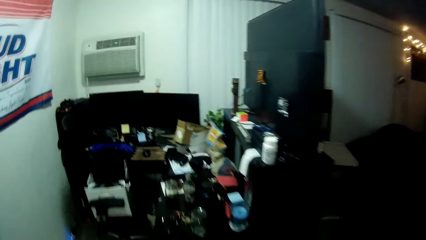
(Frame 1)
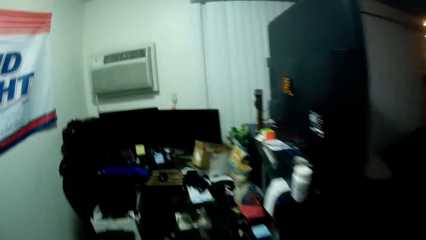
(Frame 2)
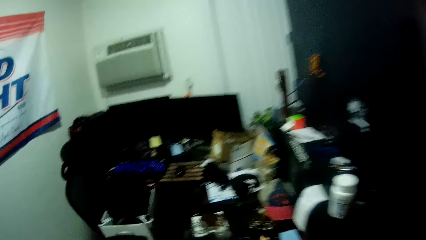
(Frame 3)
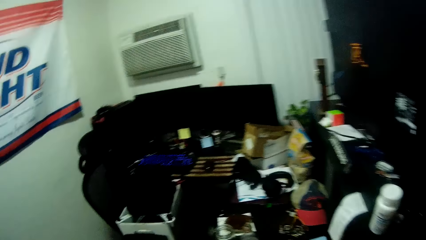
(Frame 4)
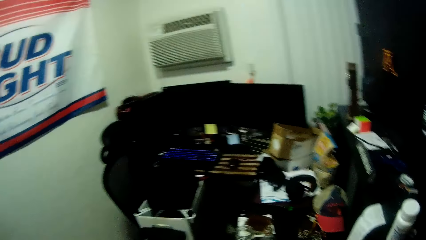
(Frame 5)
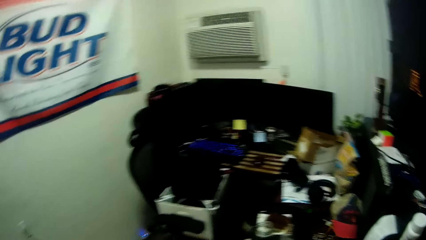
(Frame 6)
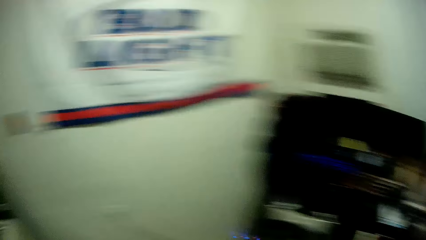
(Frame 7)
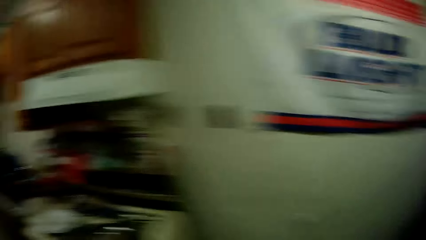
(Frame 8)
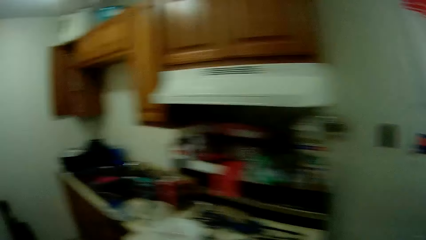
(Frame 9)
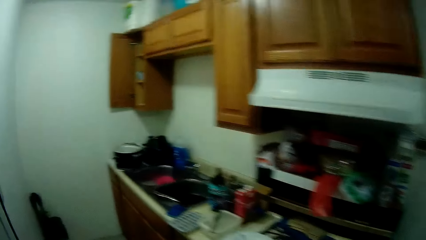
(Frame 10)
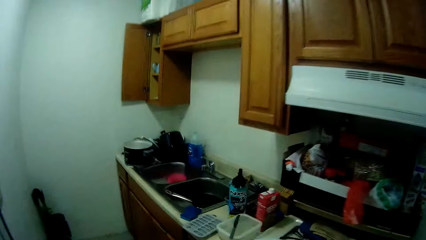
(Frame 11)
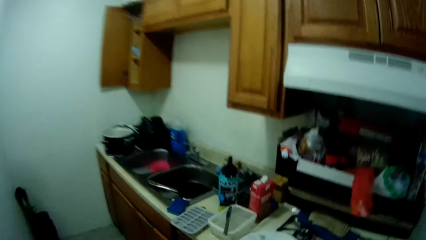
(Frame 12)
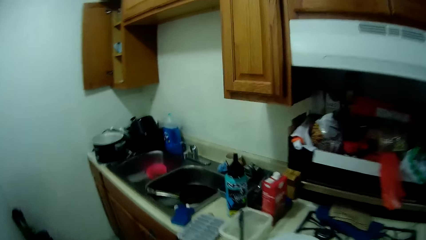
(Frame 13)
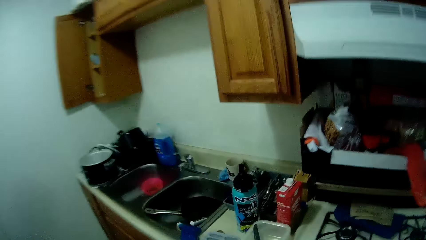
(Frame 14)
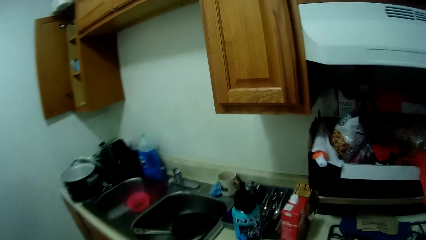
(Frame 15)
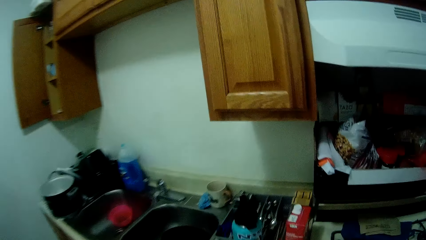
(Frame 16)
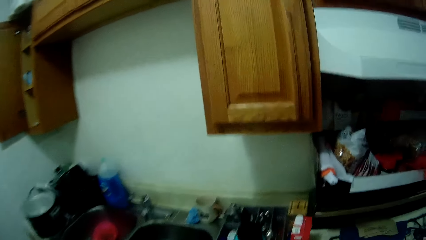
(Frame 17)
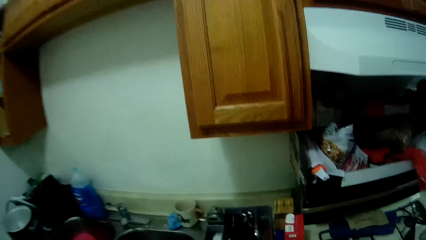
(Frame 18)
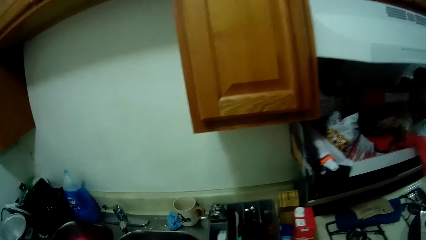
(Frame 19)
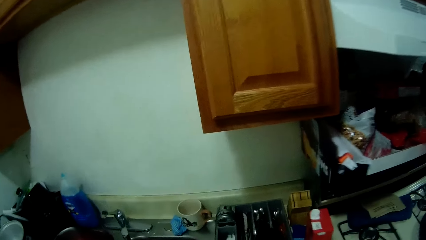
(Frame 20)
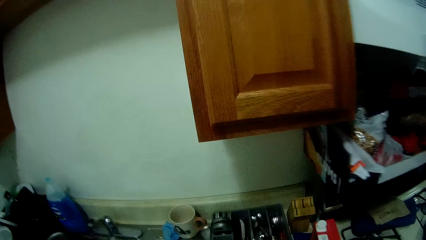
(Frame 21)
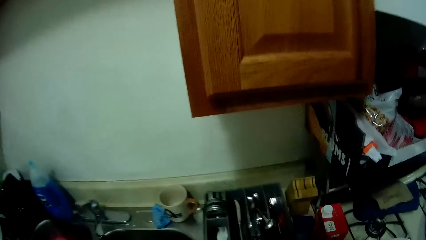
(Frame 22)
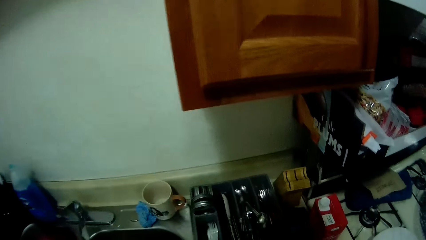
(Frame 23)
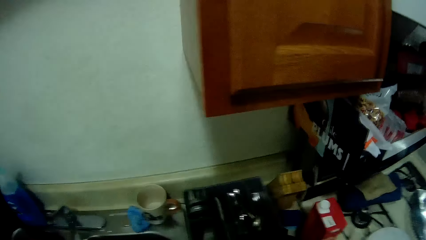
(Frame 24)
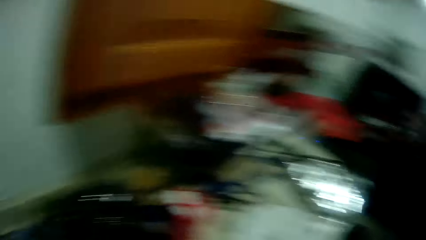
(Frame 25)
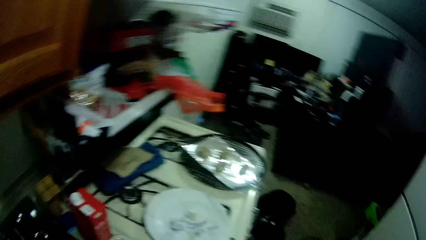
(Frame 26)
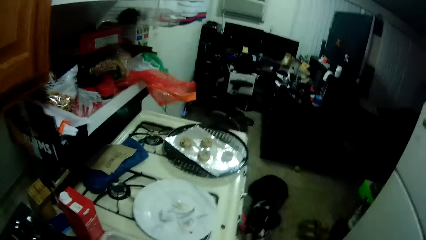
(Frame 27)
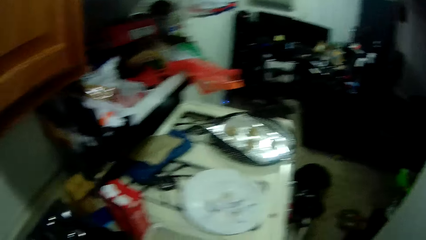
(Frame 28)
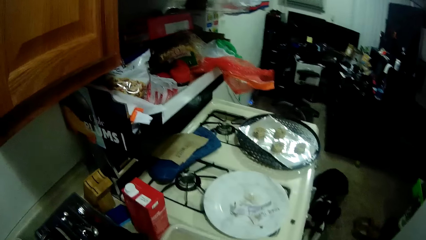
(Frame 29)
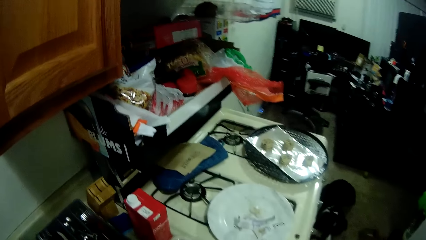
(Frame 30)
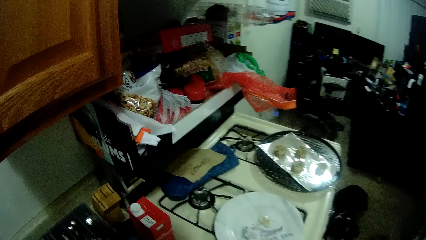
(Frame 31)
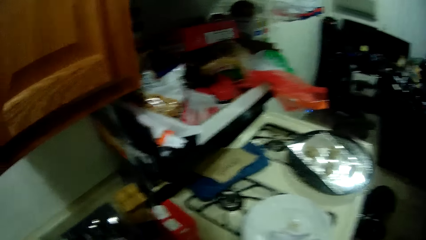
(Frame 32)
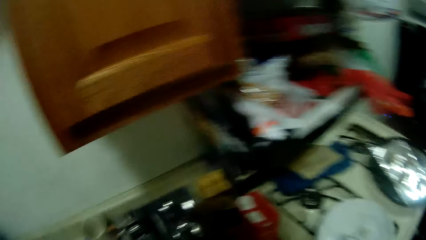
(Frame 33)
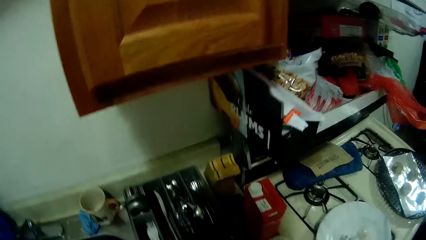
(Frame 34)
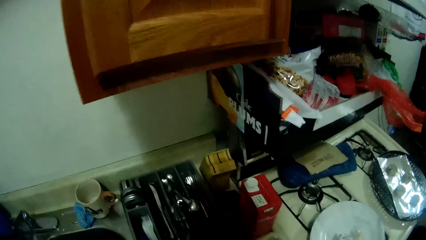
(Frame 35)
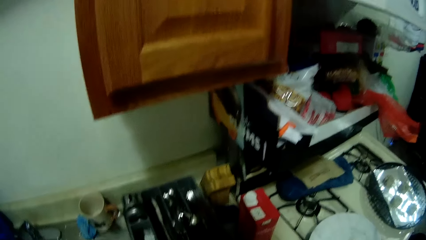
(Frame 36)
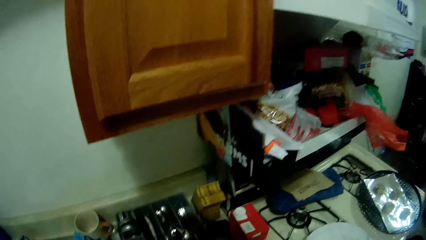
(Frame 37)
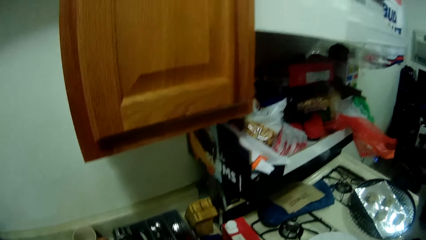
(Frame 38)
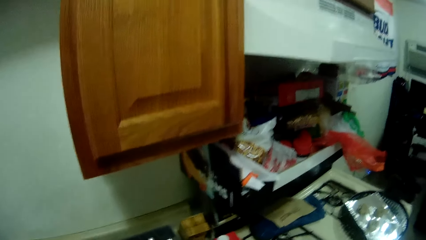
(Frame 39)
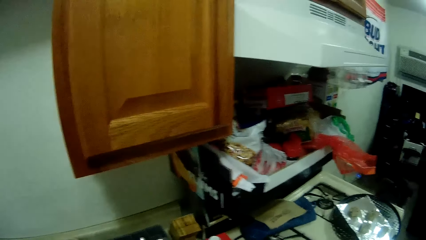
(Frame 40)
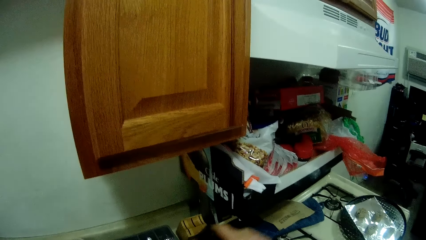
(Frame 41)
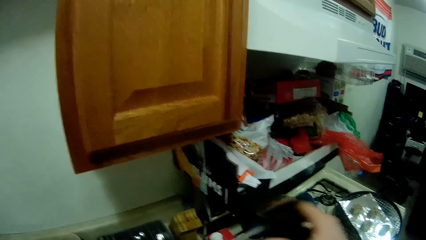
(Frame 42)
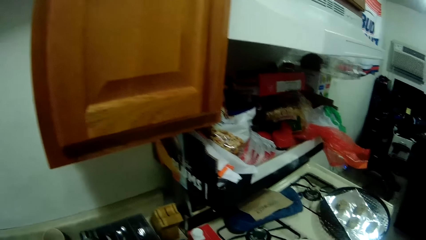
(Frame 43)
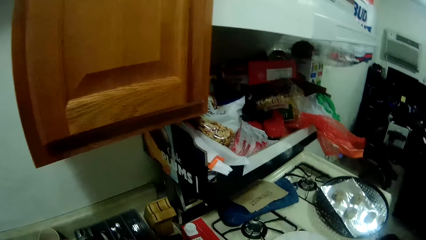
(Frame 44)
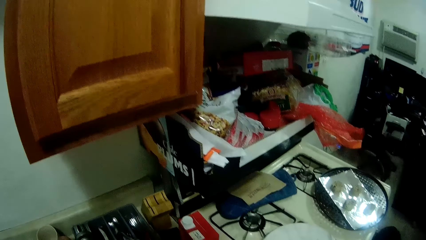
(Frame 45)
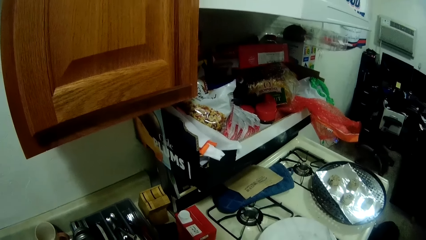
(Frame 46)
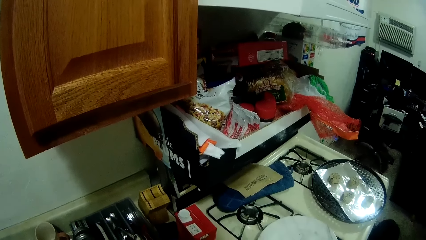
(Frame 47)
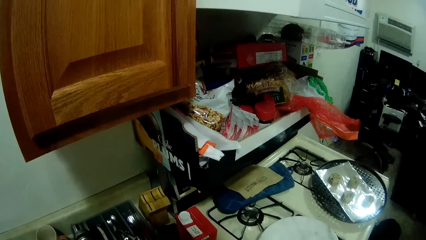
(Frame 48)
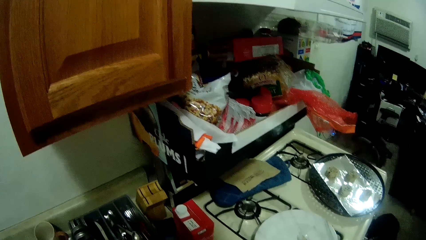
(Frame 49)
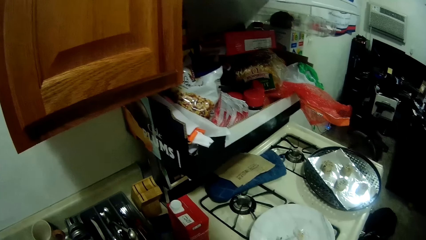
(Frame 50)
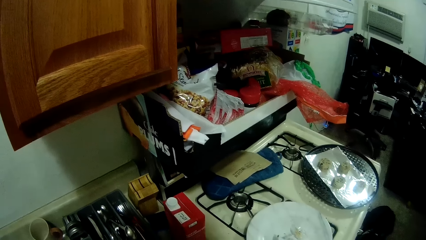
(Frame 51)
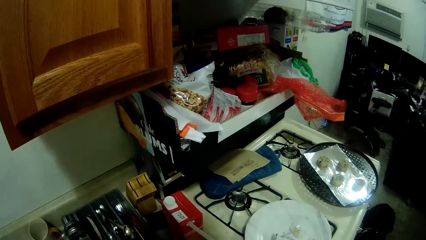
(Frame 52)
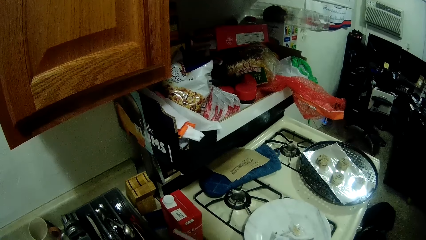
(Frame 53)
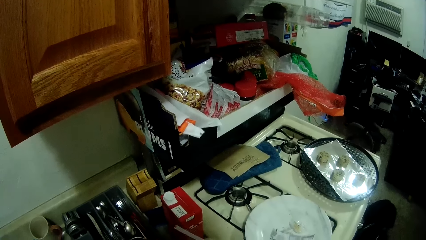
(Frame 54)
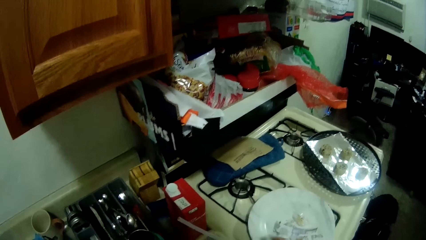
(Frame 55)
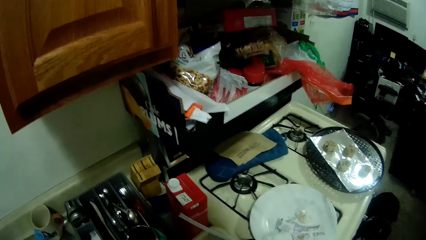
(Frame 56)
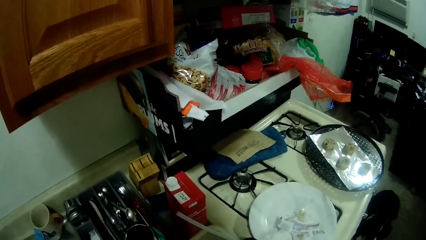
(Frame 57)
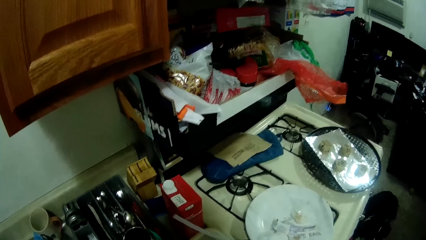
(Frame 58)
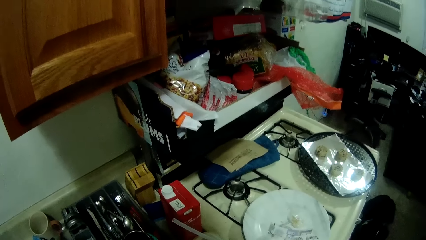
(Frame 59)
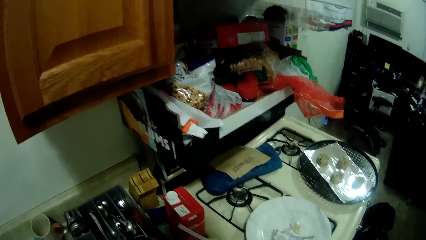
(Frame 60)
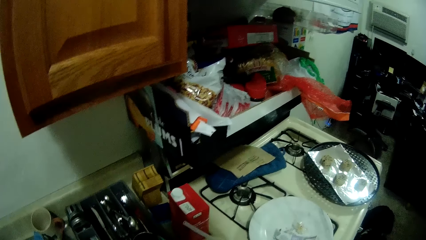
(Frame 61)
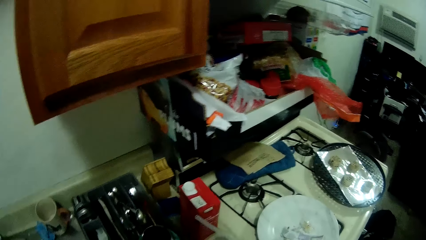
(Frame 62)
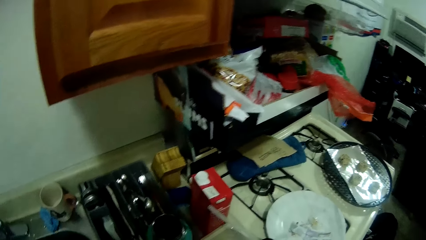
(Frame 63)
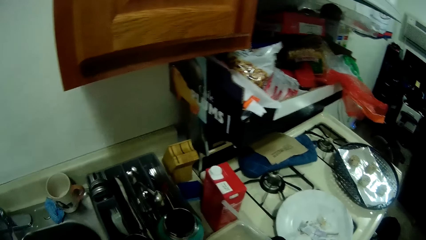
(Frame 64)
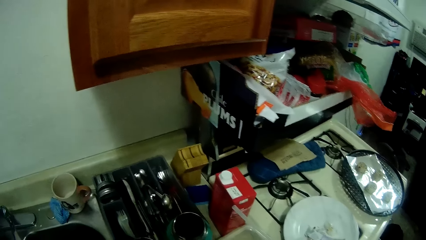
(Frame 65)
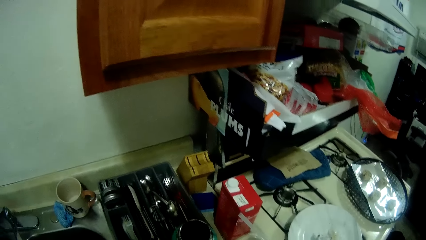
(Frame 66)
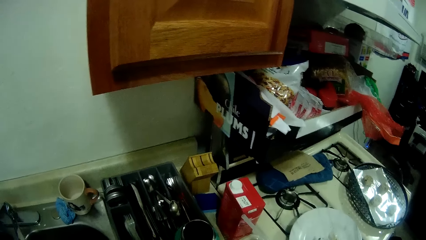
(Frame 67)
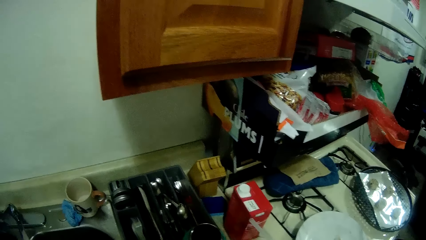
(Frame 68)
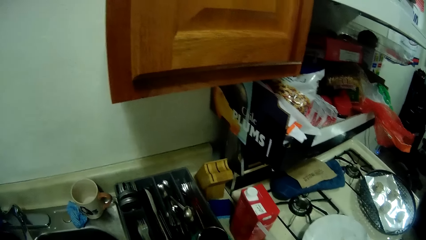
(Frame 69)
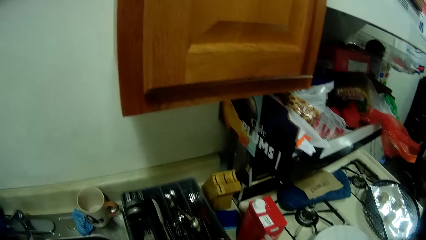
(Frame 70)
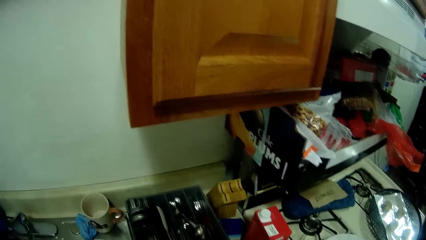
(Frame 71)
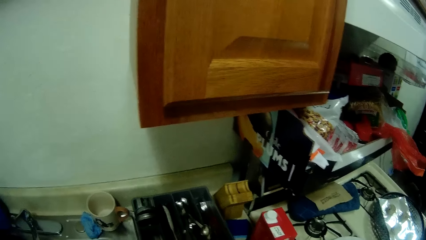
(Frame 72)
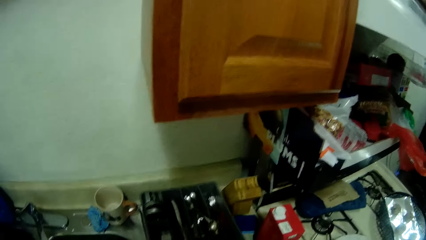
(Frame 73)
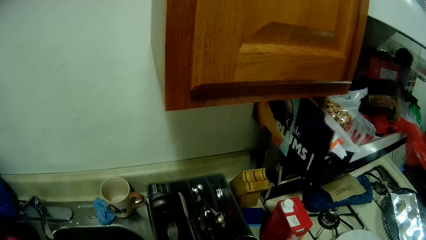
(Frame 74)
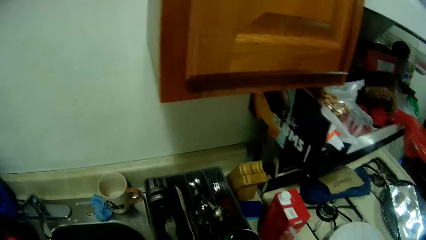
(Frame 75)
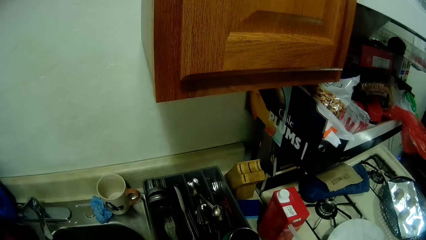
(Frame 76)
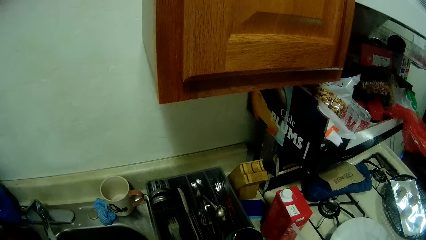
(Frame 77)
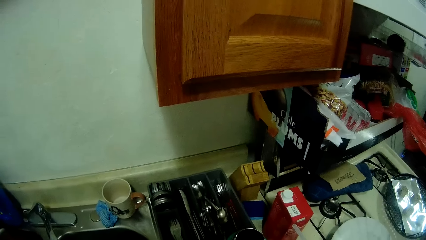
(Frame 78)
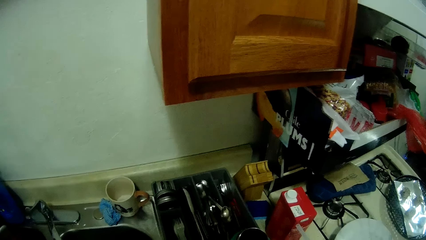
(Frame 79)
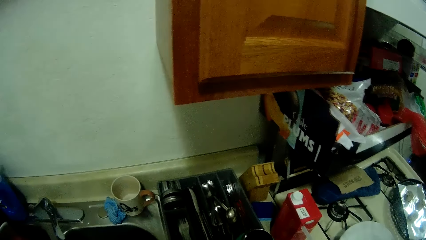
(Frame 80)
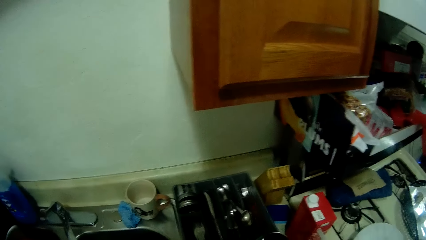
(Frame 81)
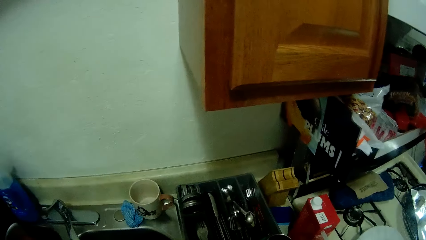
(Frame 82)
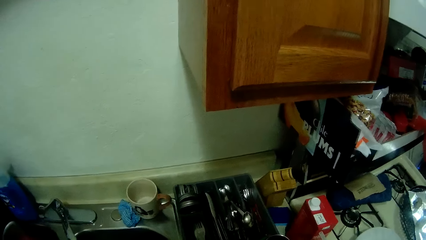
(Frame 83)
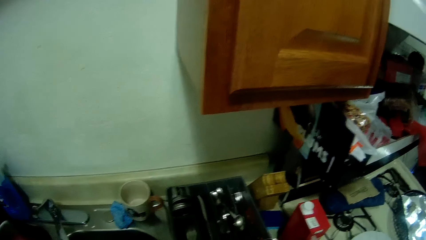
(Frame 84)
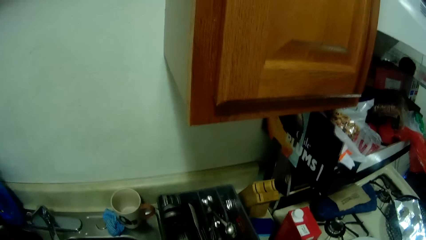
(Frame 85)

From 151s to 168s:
The camera wearer wanders around. They open a water bottle.
